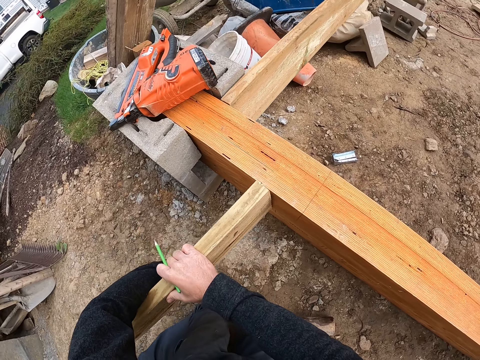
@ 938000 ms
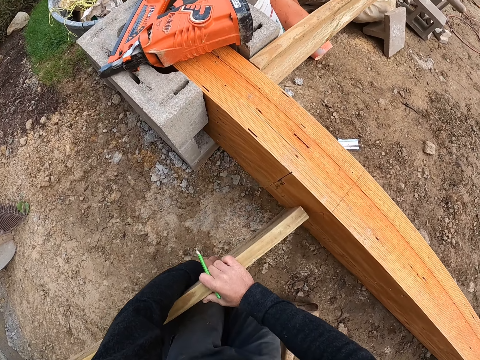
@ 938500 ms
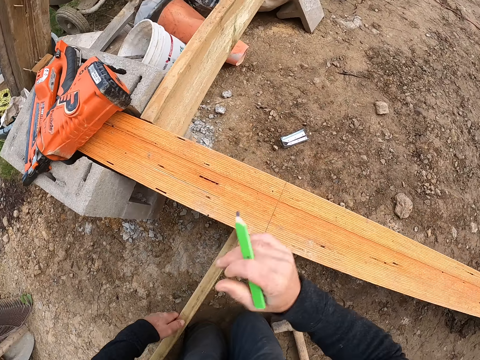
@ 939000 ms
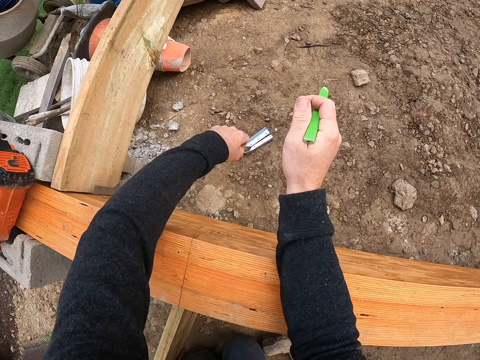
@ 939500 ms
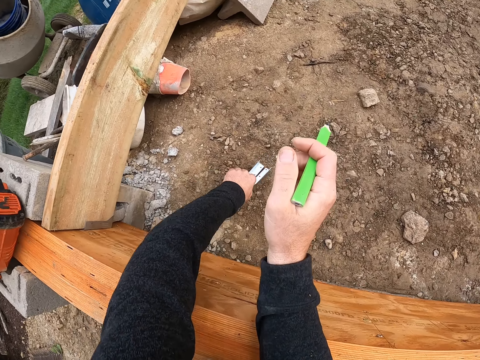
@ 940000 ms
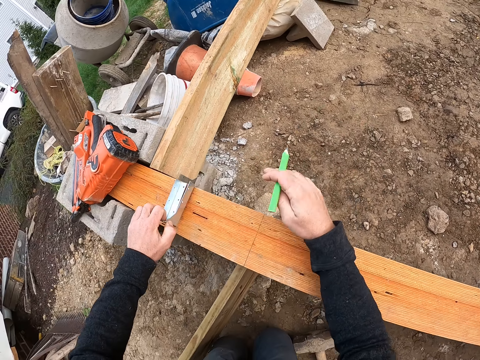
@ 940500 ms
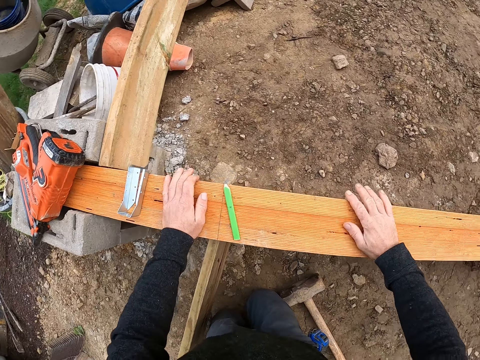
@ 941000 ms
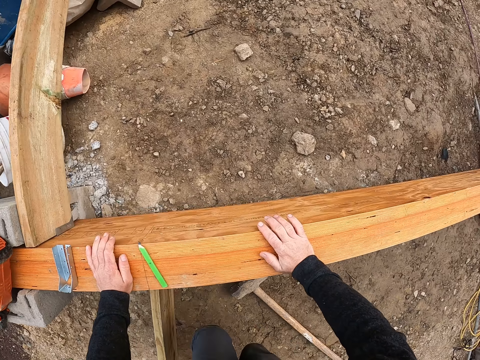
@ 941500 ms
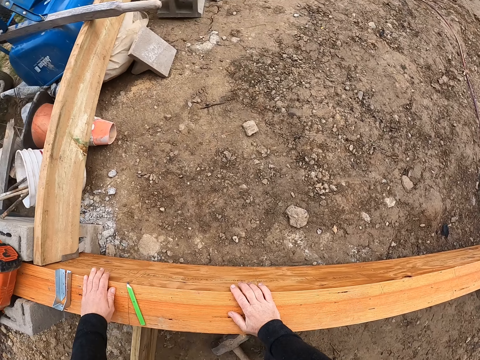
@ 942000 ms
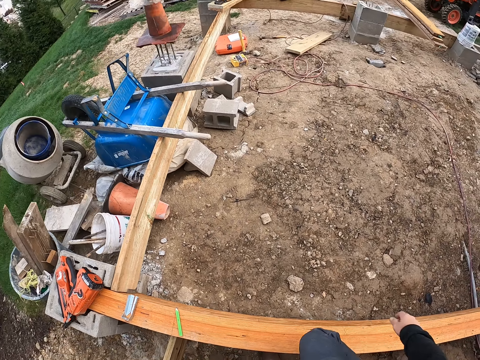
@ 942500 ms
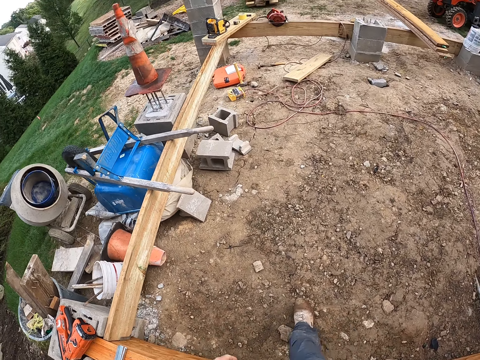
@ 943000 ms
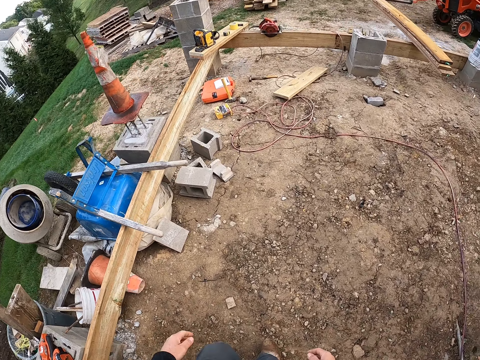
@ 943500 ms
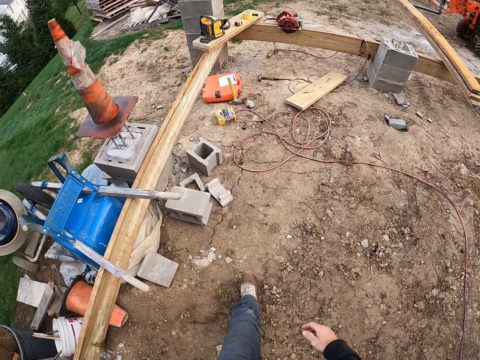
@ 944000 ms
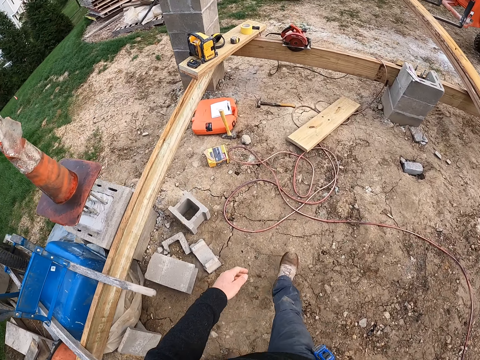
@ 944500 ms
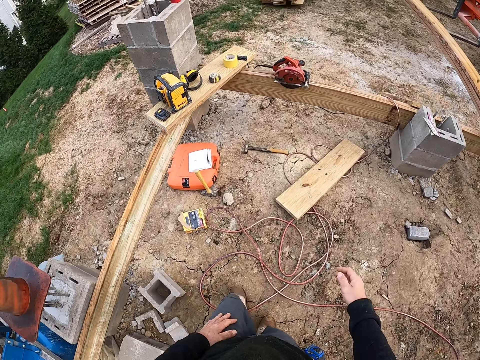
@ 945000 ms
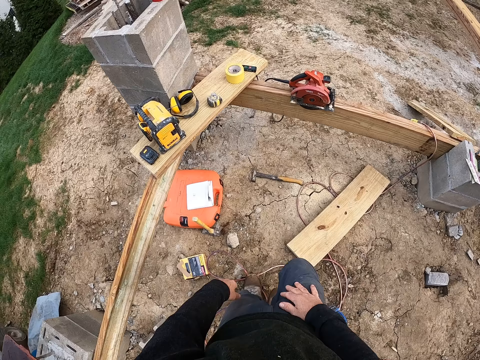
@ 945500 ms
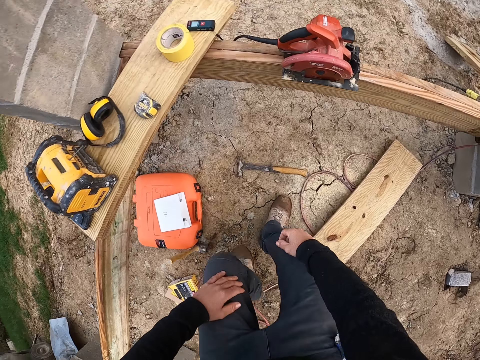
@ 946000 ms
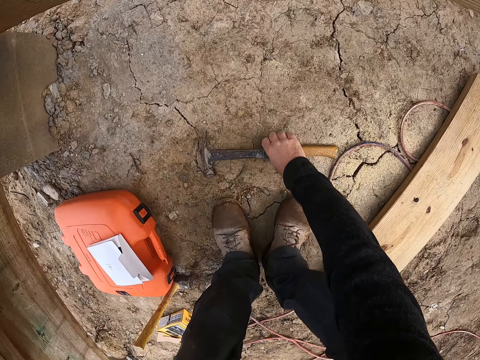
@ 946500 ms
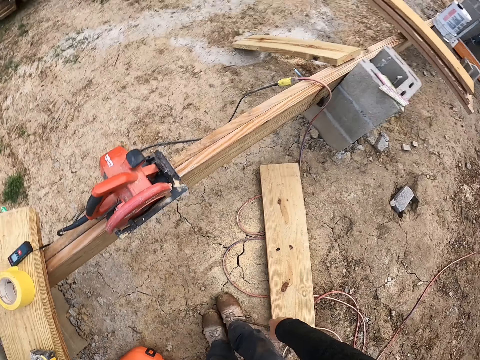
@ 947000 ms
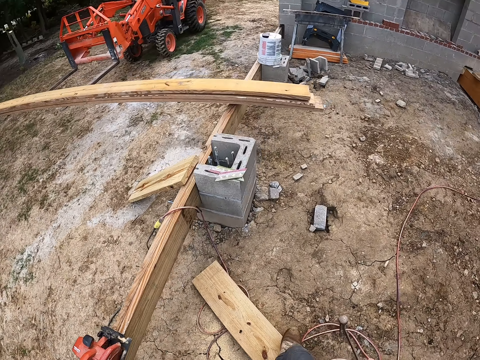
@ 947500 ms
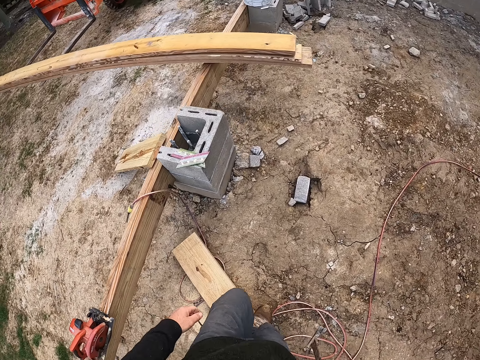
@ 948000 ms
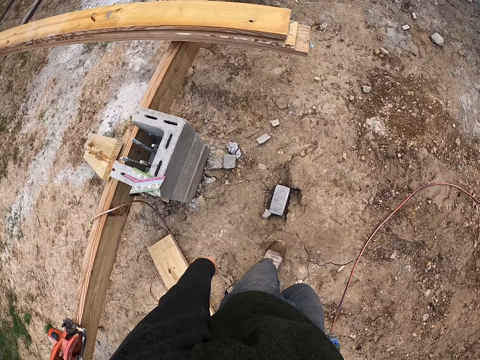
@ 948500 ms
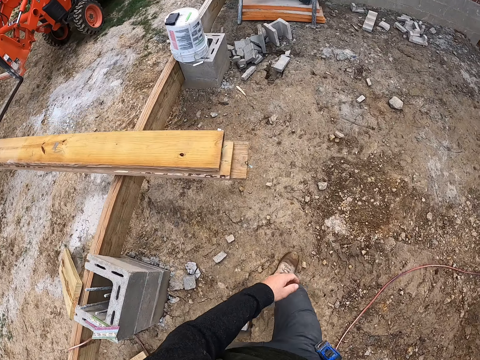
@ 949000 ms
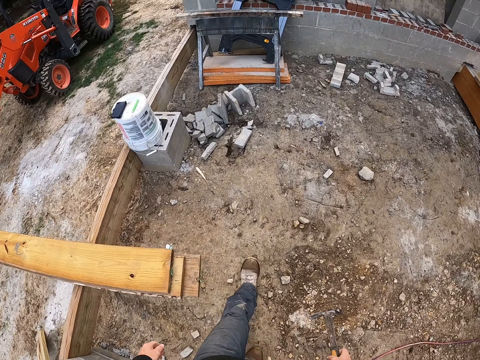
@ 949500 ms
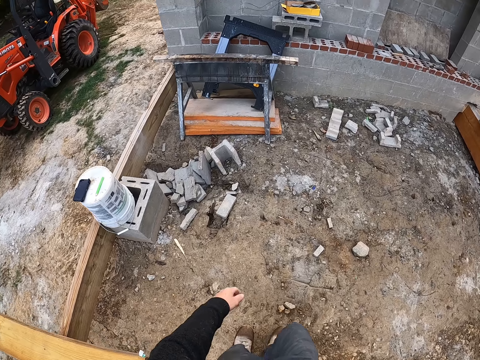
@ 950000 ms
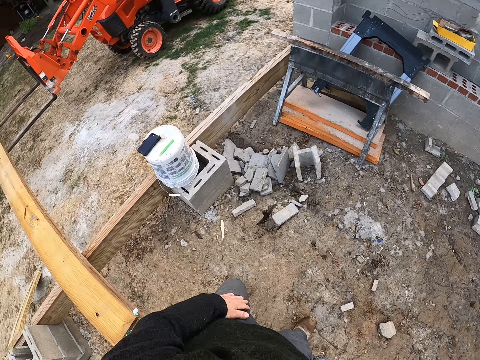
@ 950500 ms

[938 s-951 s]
The camera wearer drops the plank on the ground. He places his hands on the plank. He picks up the metal from the ground with his left hand. He drops the metal in his left hand on the plank. He drops the builder's pencil in his right hand on the plank. He moves. He lifts himself up from the ground. He crosses over the plank. He walks towards a hammer on the ground. He picks up the hammer from the ground. He moves with the hammer in his hand.

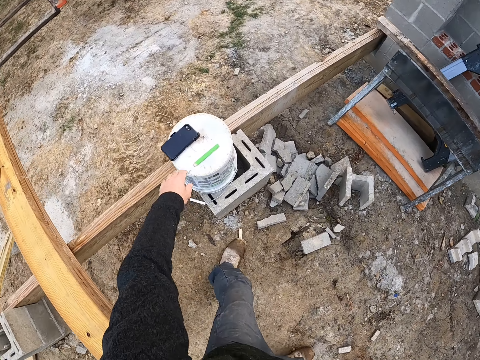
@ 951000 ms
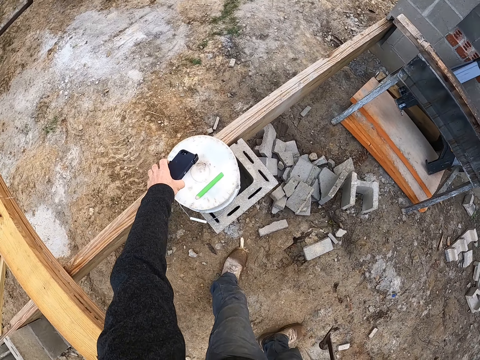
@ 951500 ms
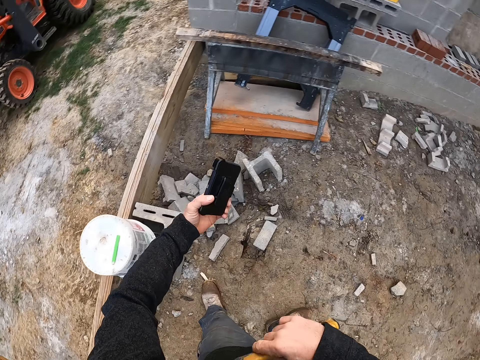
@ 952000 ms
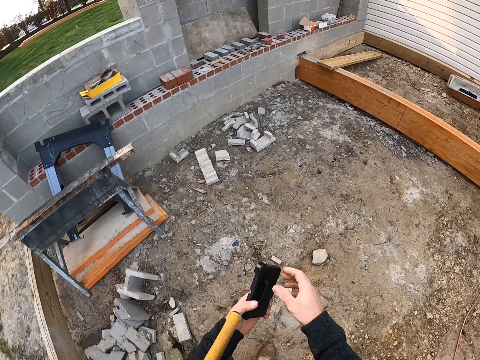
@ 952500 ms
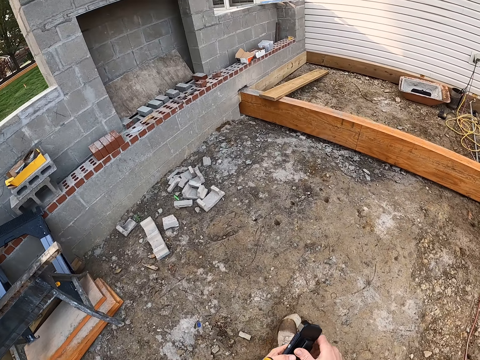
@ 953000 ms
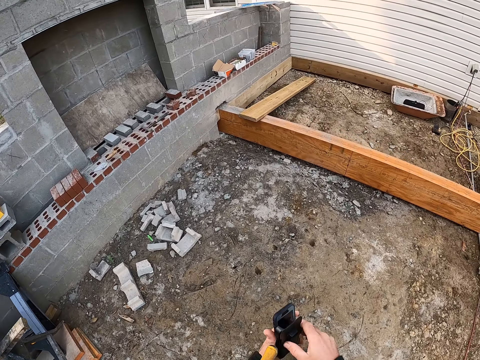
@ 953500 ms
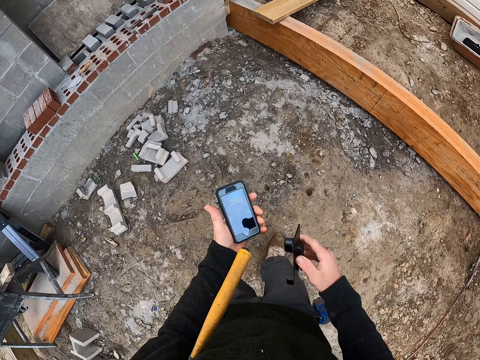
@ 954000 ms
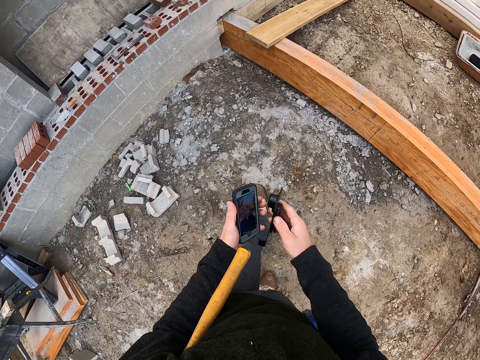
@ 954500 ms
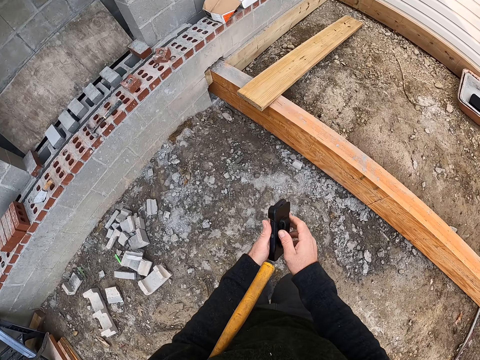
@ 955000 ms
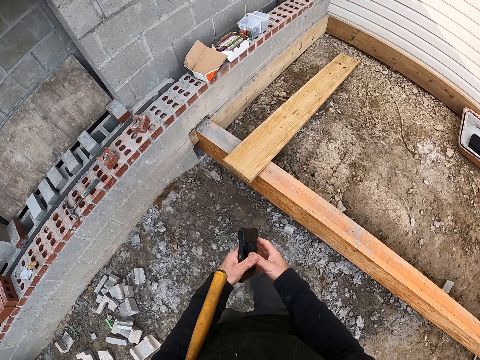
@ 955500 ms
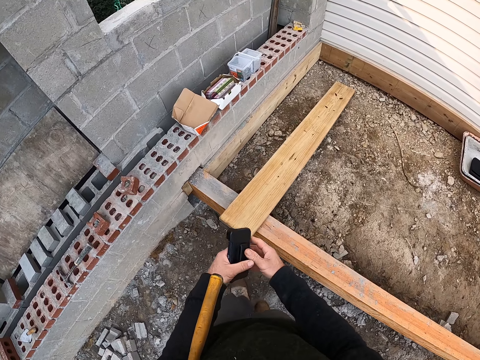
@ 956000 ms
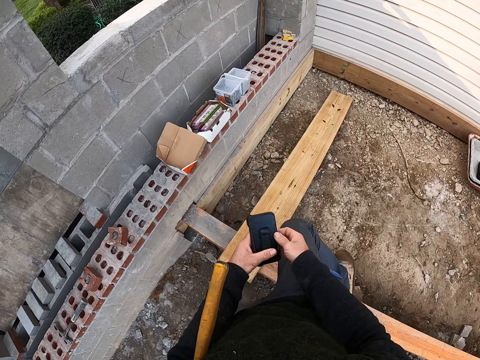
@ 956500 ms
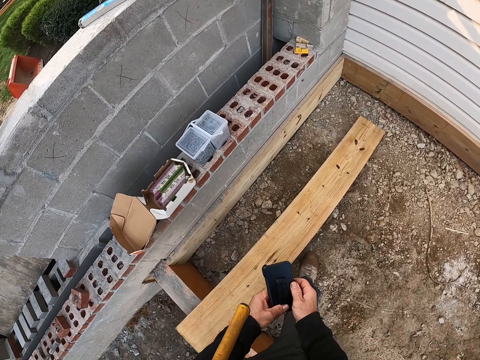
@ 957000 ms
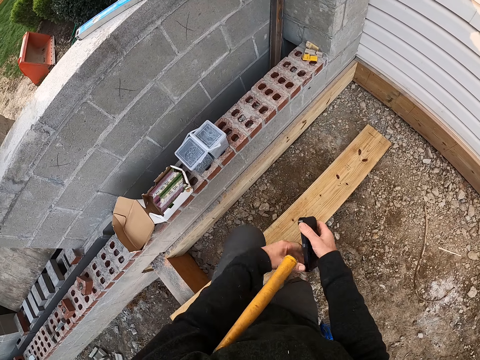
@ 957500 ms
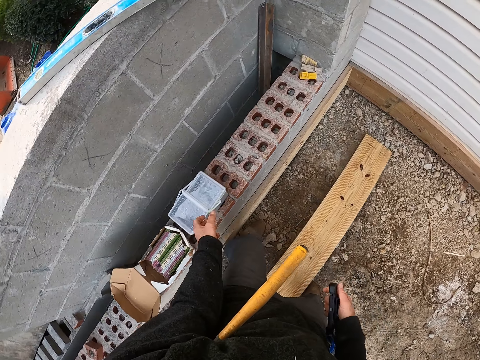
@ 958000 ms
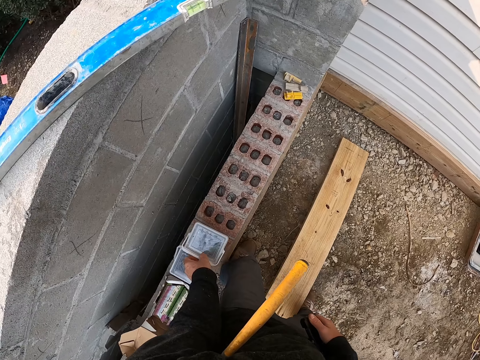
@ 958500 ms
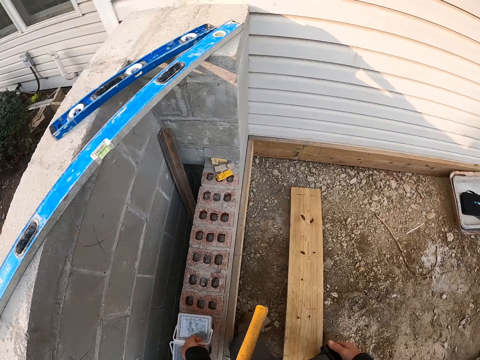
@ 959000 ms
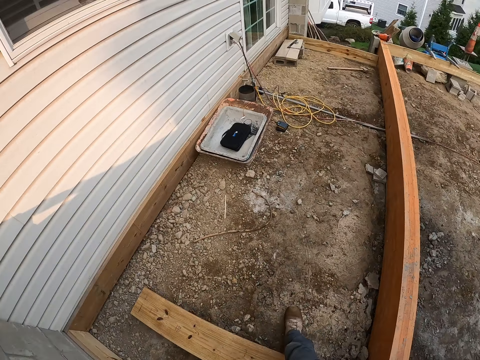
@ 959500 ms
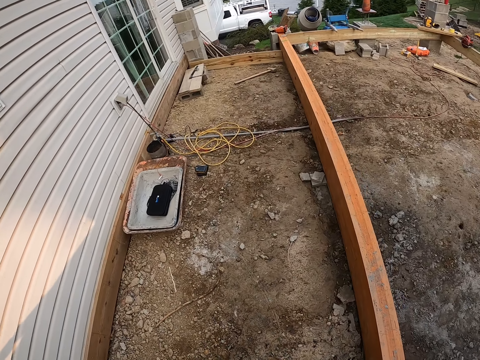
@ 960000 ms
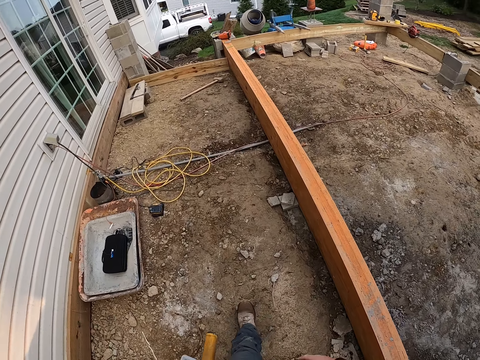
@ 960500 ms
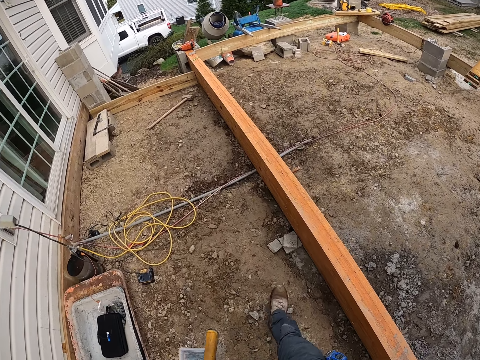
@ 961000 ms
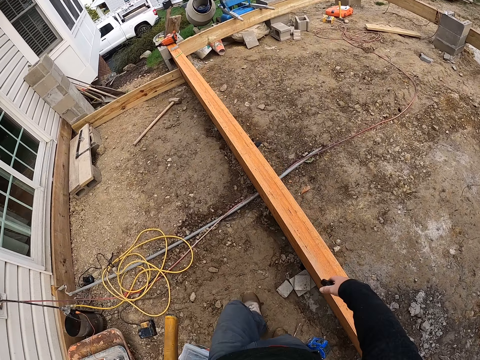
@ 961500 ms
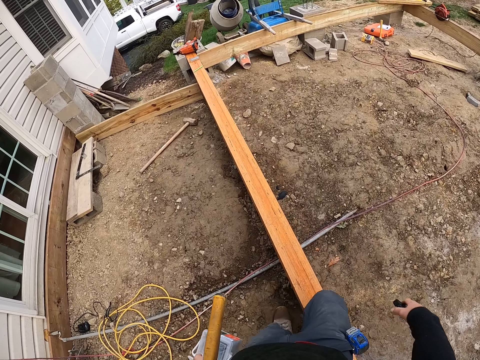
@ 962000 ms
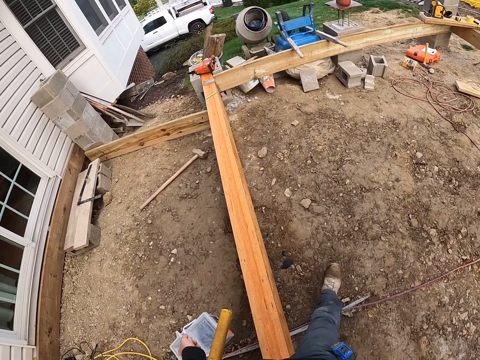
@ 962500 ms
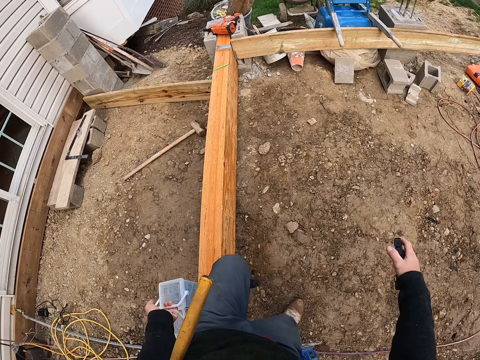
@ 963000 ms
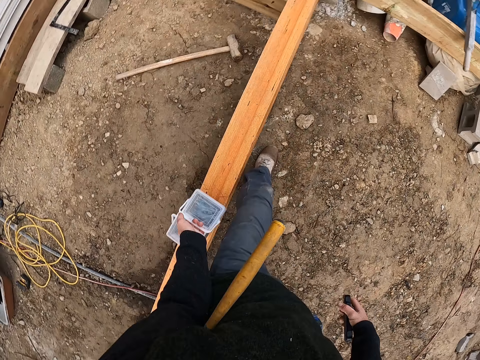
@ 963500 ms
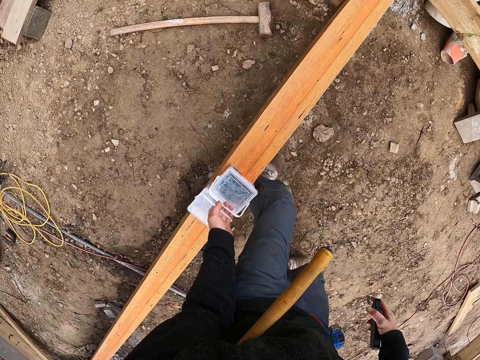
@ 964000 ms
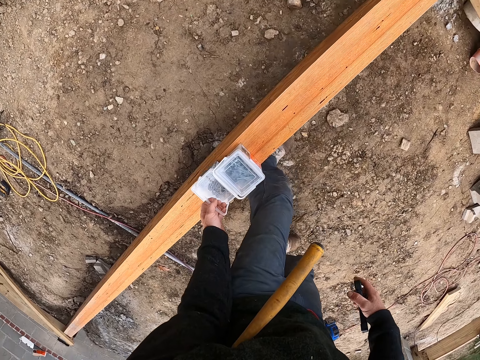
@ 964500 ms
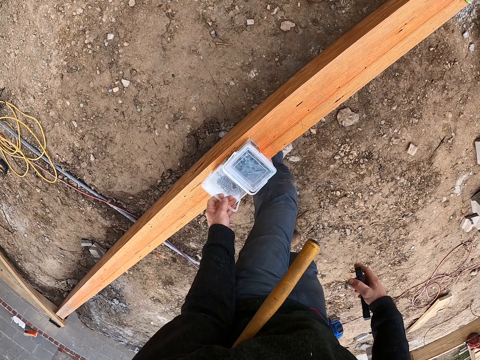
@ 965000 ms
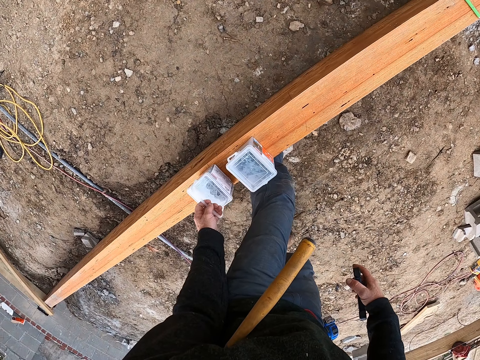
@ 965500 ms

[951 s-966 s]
The camera wearer picks up a phone from a paint bucket. He puts the hammer in his left armpit. He removes the phone's screen shield. He places the screen shield on the phone. He crosses over the plank. He picks up two nail buckets. He drops the nail buckets on the plank.
